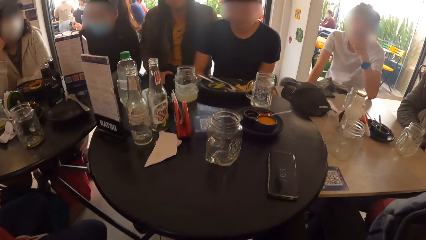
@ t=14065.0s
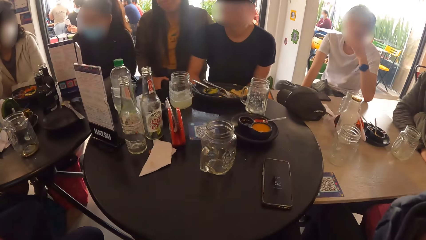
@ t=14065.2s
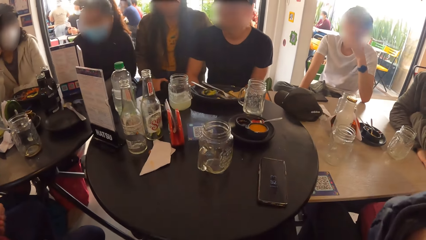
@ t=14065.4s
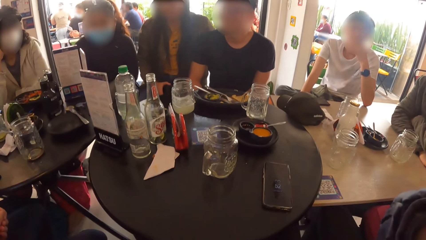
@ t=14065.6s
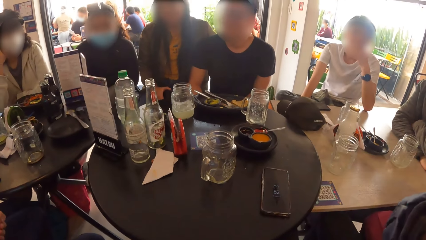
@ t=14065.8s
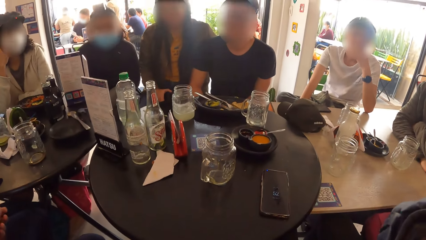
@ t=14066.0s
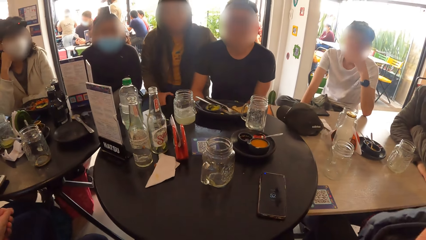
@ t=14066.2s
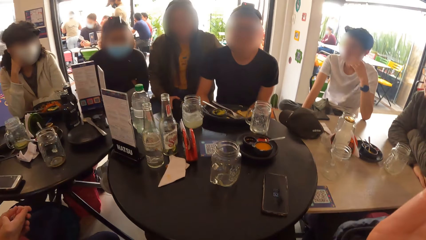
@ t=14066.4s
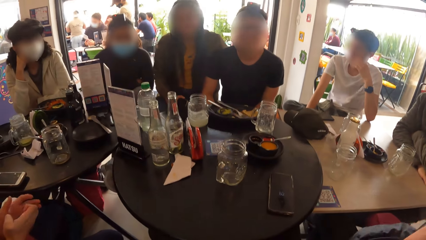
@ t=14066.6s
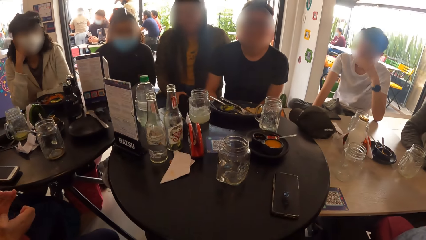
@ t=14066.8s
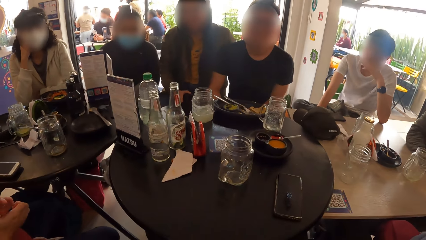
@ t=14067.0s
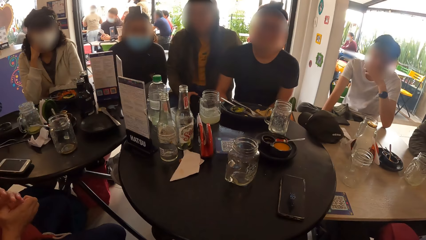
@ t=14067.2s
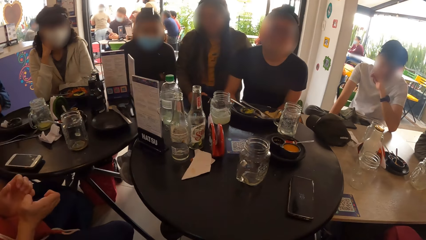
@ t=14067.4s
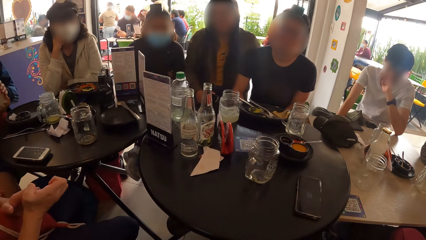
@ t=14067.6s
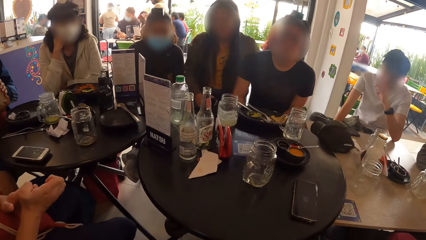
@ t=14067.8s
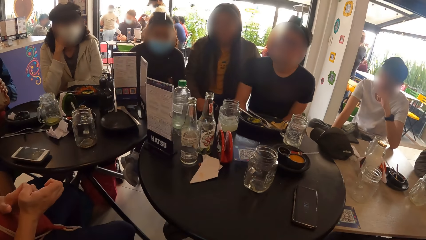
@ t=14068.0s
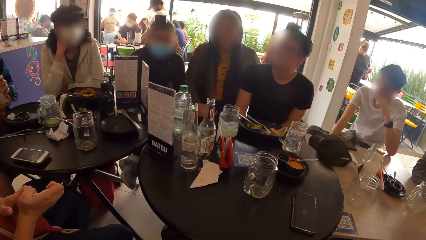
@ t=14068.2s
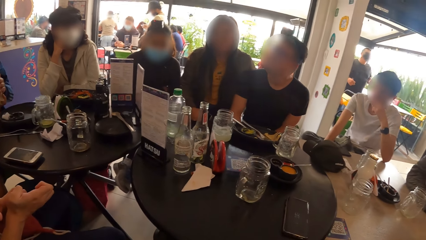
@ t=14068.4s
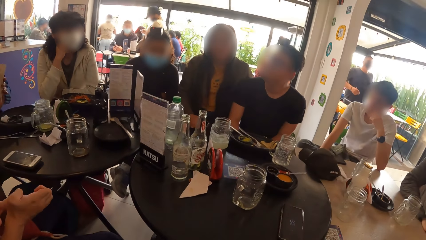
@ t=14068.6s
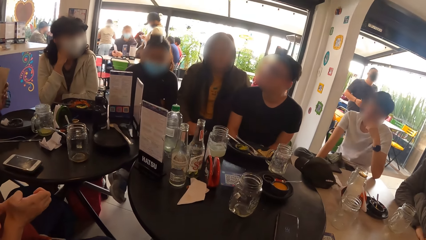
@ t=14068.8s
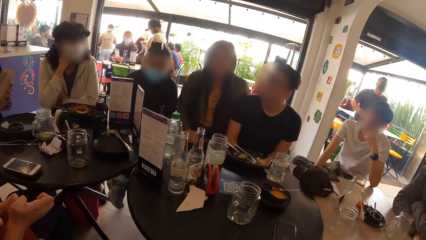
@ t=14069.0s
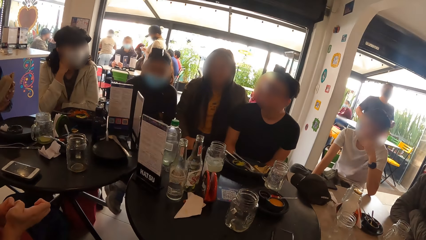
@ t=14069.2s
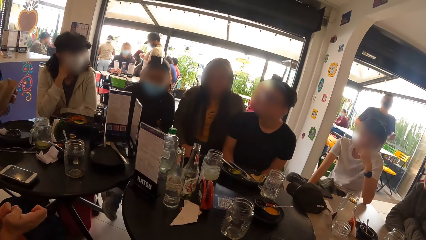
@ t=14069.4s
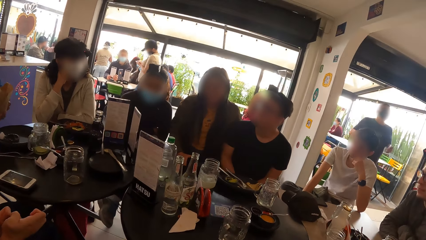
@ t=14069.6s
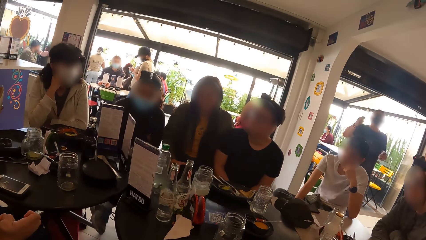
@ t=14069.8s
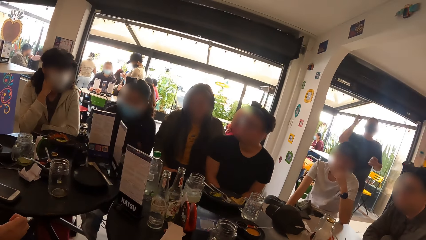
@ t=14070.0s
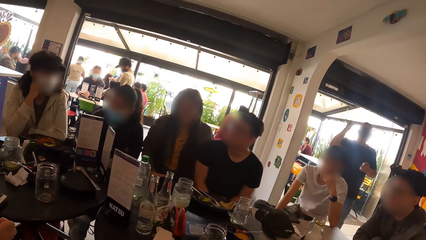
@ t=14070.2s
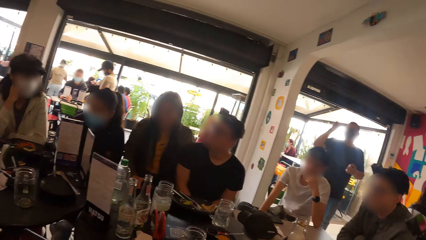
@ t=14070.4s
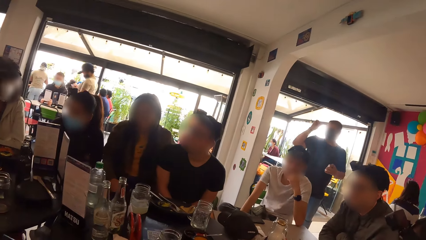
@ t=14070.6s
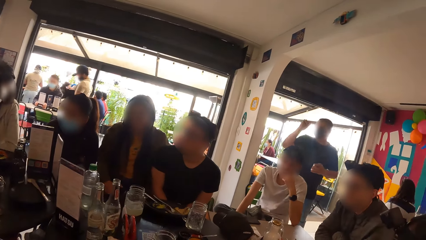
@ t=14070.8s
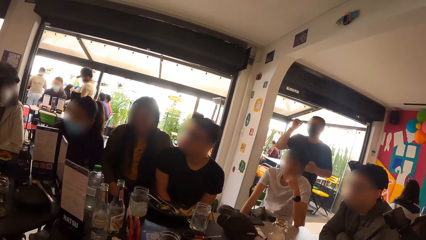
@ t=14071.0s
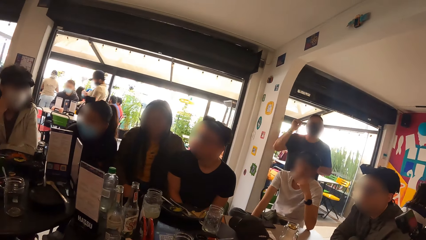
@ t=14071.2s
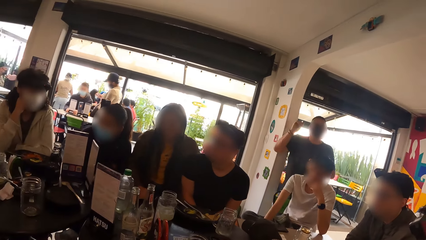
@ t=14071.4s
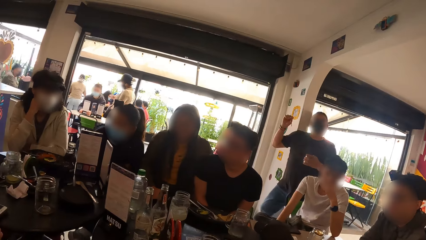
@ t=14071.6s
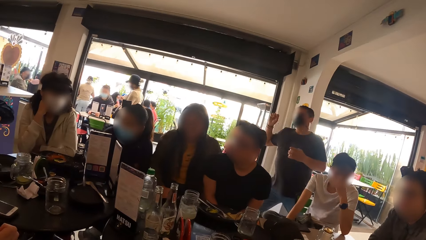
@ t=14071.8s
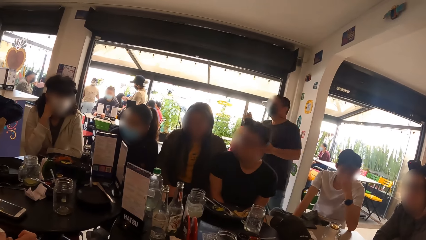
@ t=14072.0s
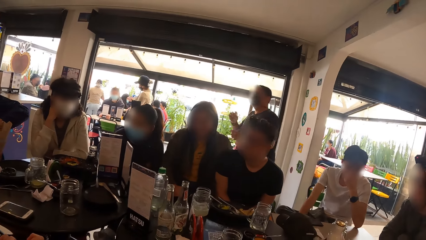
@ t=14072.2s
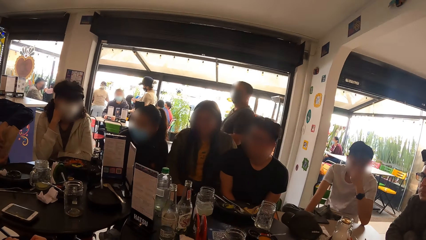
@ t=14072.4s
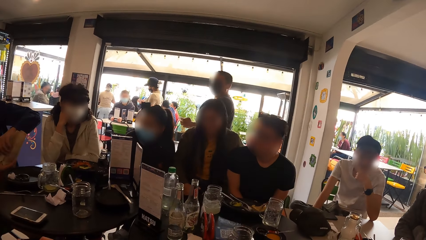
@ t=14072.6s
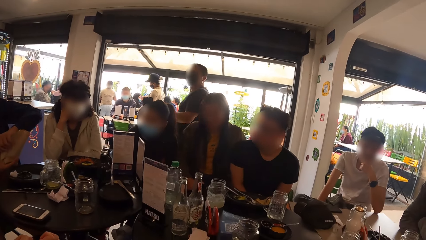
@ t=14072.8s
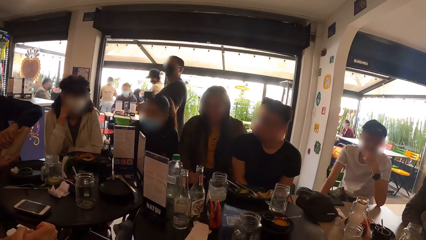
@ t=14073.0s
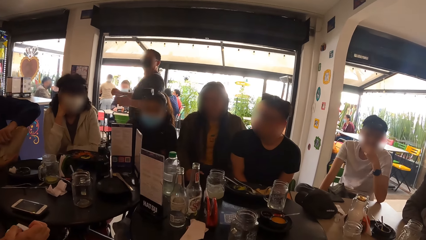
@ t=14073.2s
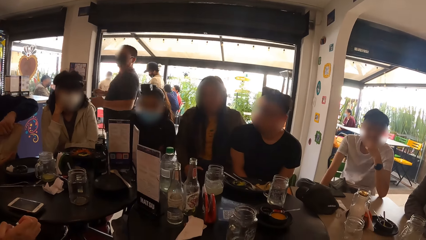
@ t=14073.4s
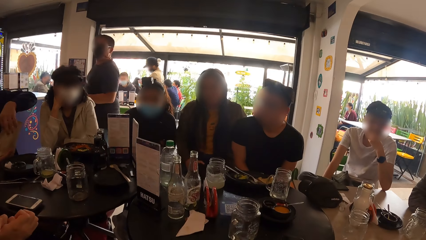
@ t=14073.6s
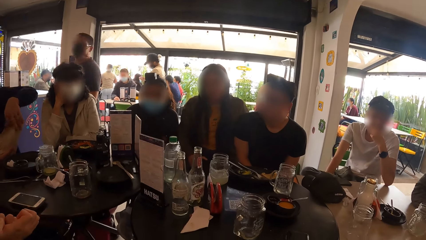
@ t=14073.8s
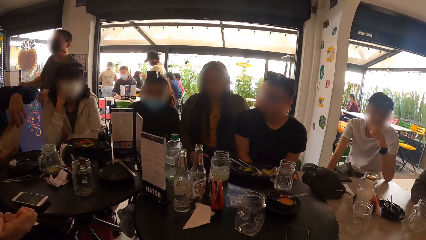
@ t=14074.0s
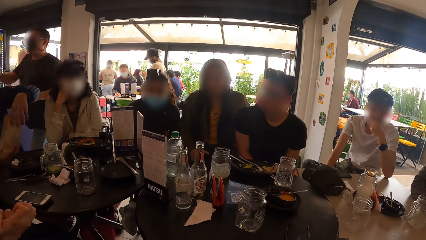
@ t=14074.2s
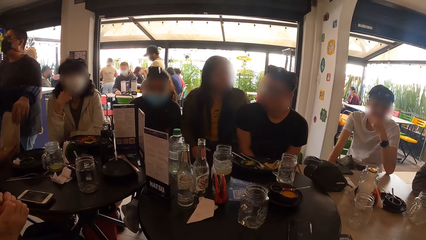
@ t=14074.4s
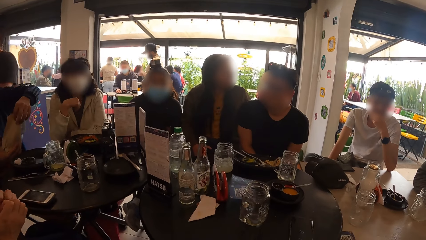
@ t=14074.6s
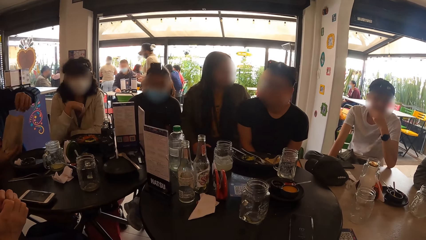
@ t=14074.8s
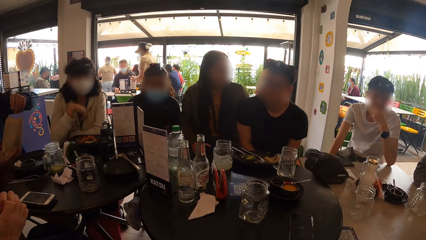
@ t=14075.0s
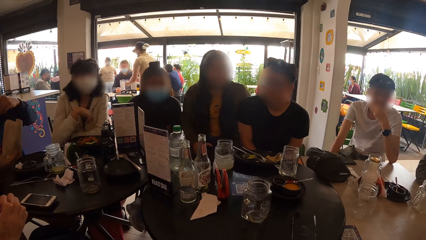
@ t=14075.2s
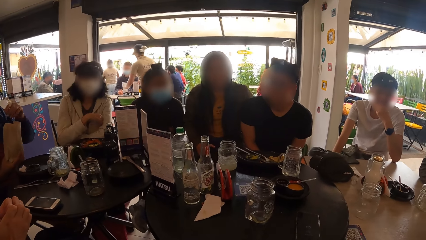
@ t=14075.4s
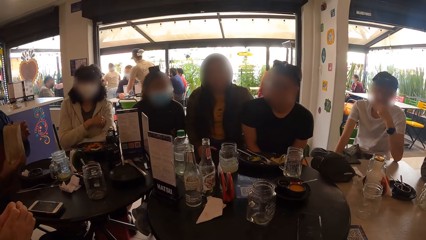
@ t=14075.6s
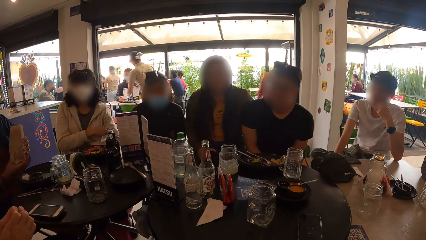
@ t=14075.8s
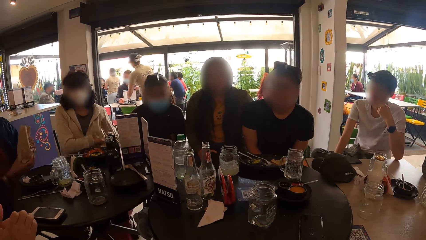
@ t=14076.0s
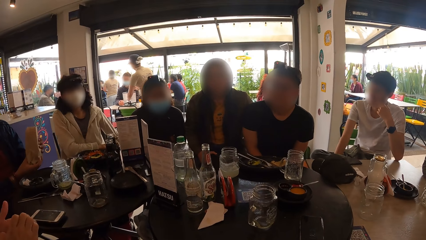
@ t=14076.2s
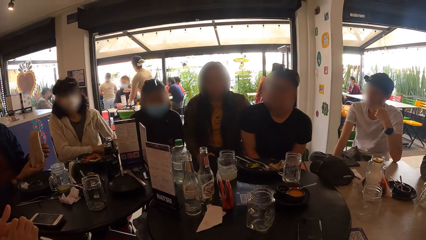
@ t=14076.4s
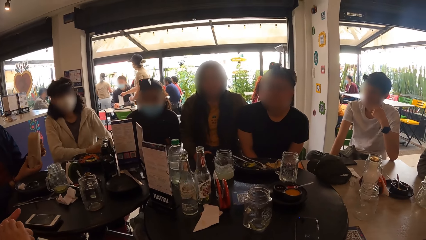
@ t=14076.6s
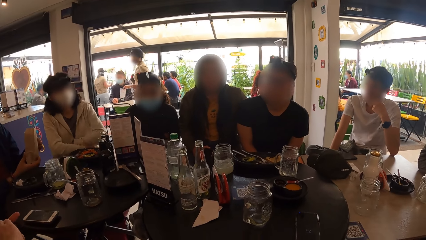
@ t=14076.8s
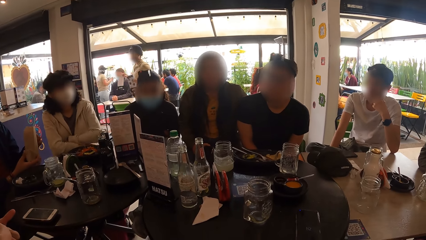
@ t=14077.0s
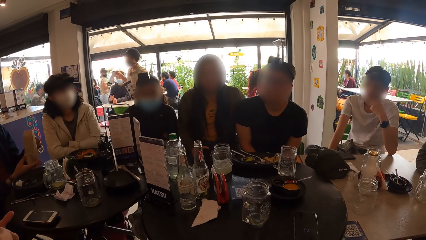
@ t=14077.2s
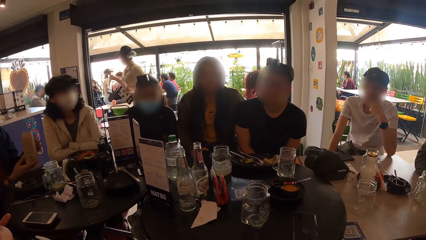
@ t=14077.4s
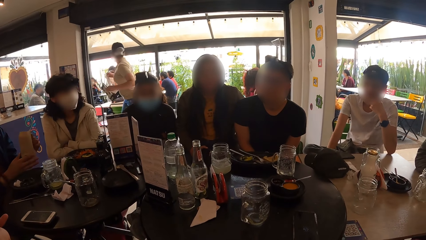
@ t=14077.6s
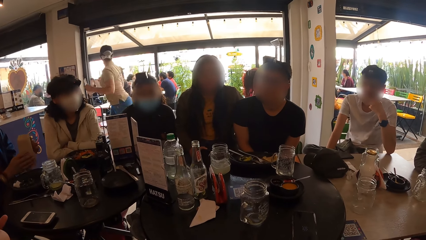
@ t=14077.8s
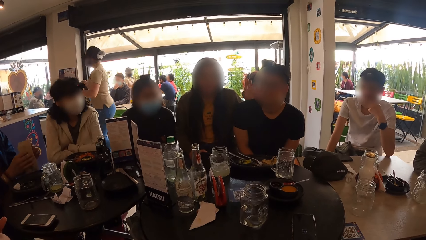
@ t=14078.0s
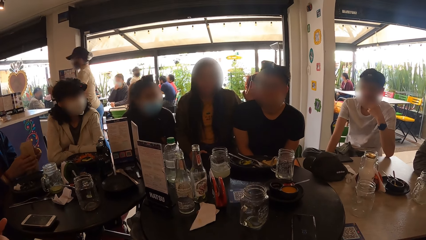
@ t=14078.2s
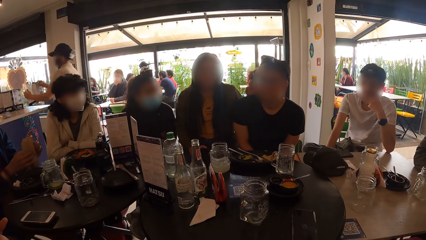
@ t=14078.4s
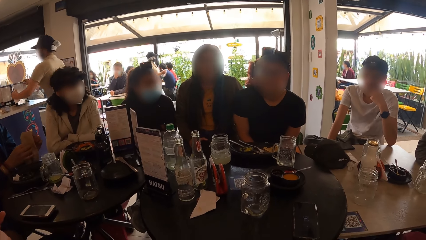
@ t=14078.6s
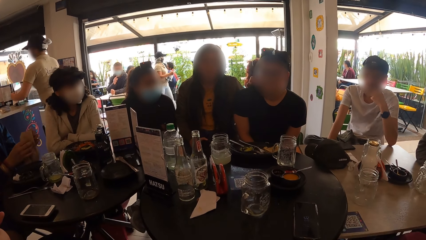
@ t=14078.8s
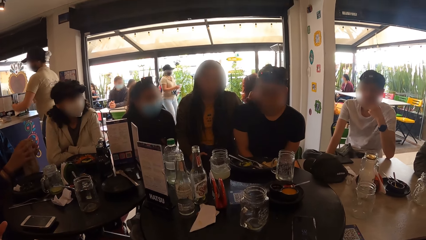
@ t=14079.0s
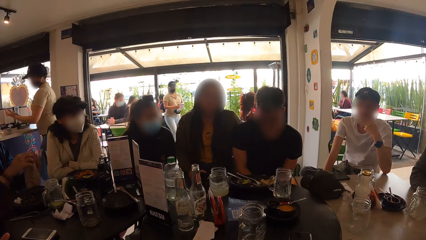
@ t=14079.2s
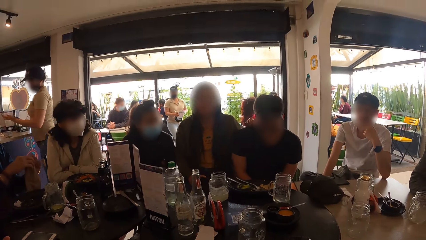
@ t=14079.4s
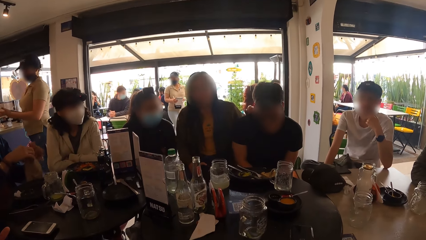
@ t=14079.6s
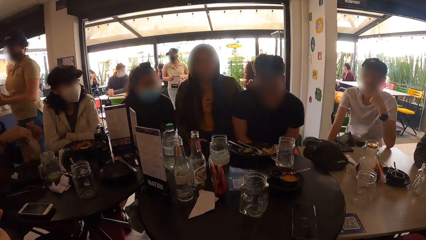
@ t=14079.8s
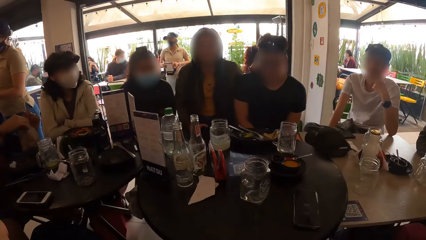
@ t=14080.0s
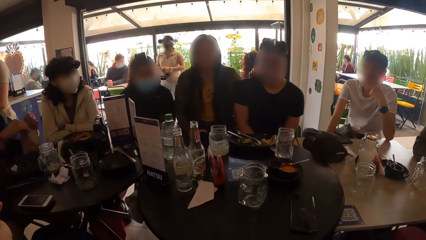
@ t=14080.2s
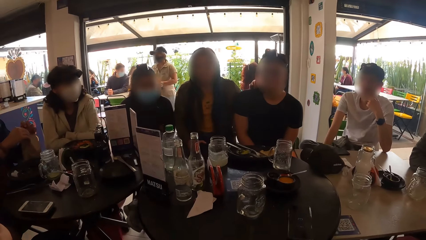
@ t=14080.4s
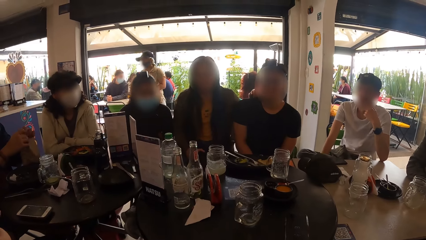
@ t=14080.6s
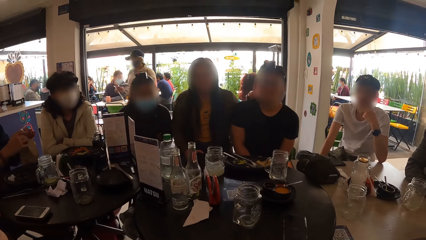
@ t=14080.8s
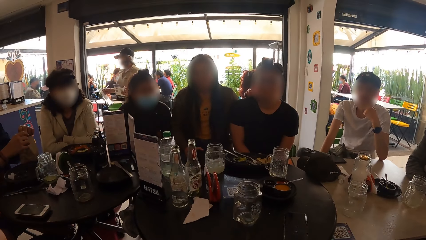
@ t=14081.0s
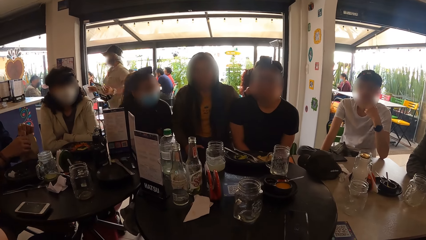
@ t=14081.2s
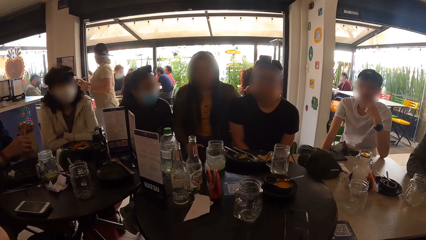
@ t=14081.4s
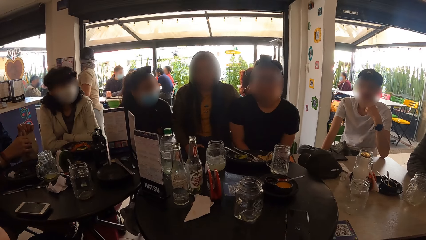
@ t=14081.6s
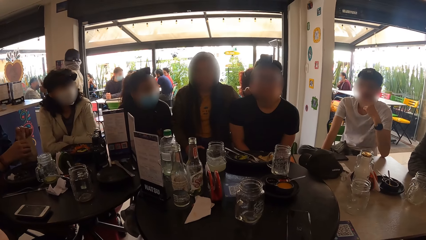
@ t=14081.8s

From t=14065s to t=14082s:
The man fidgets both hands. Another man closes the paper bag with both hands. The woman puts her right hand on the table.
